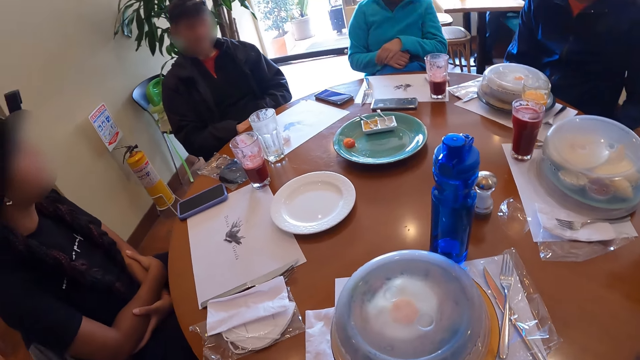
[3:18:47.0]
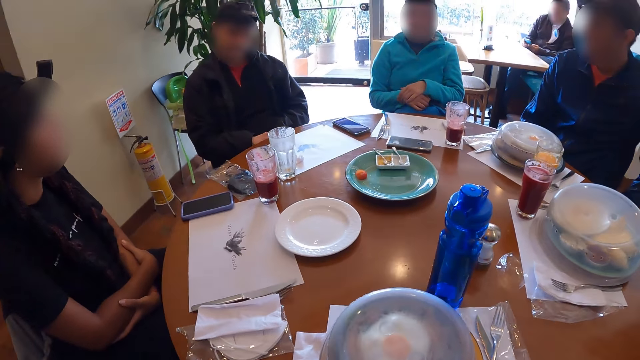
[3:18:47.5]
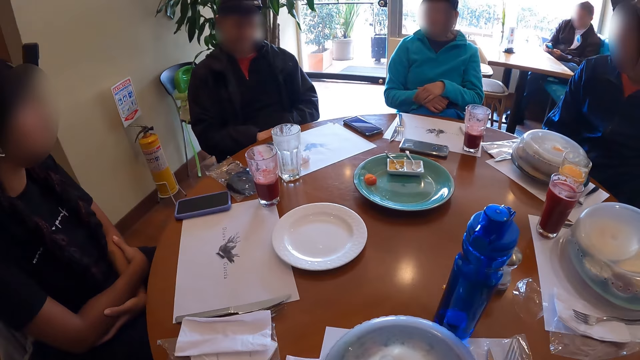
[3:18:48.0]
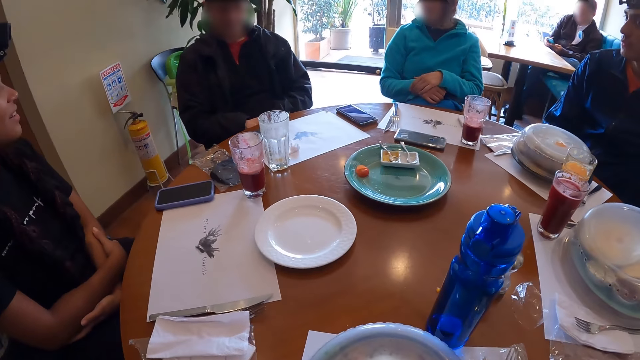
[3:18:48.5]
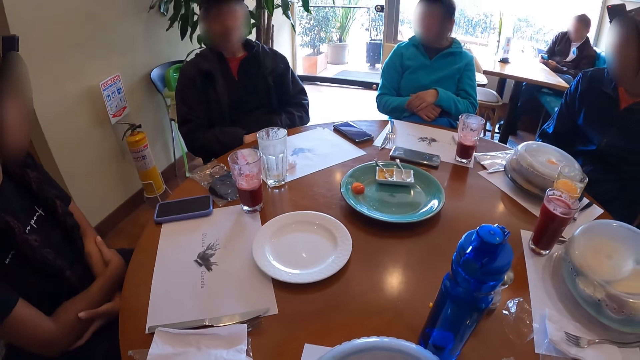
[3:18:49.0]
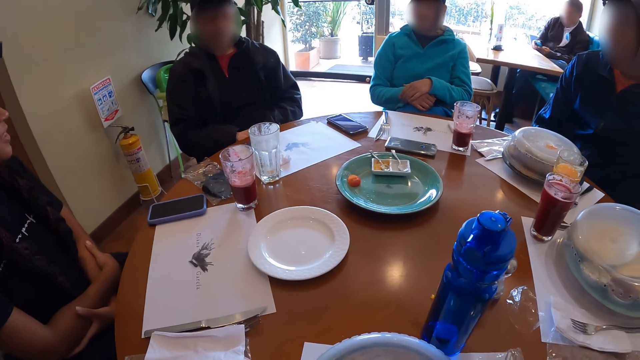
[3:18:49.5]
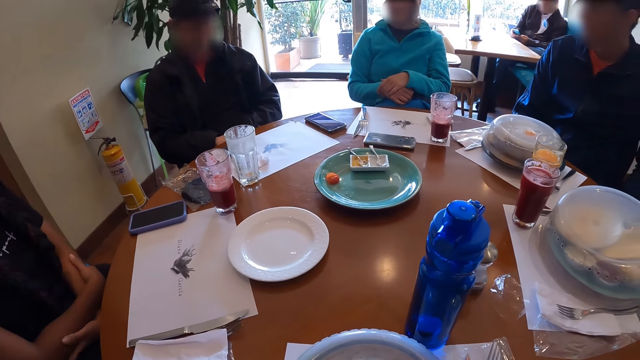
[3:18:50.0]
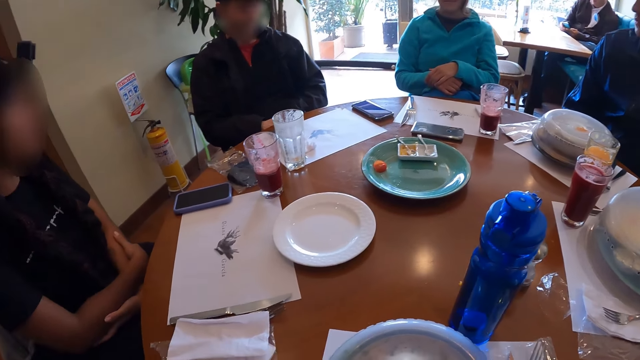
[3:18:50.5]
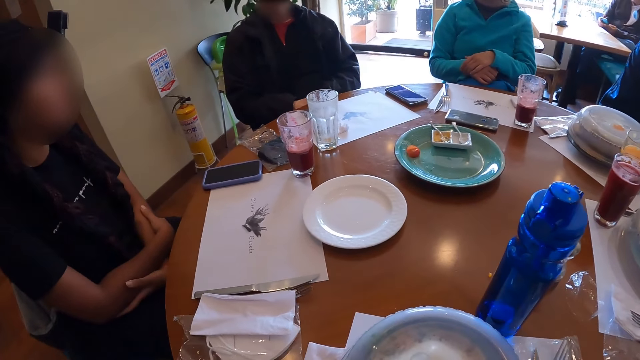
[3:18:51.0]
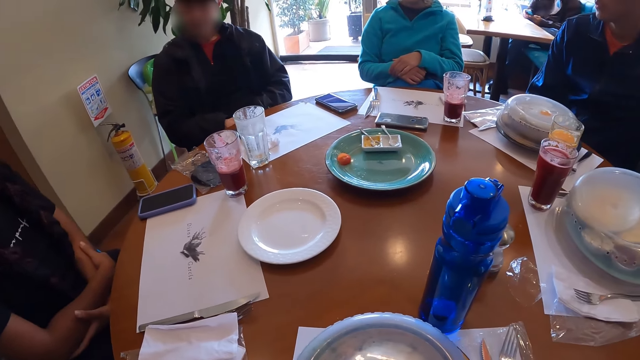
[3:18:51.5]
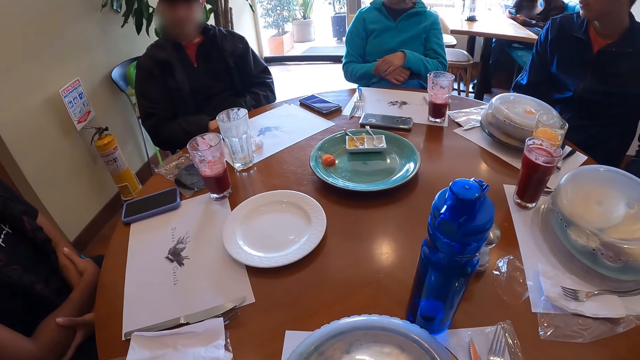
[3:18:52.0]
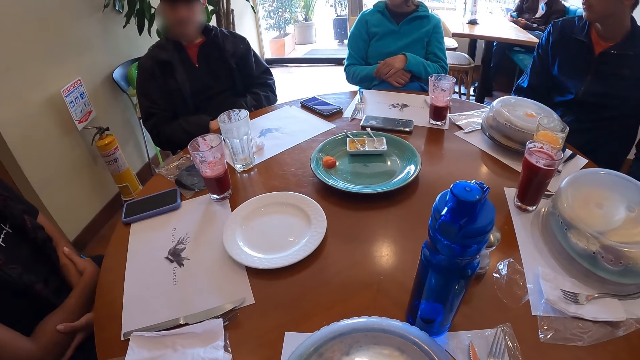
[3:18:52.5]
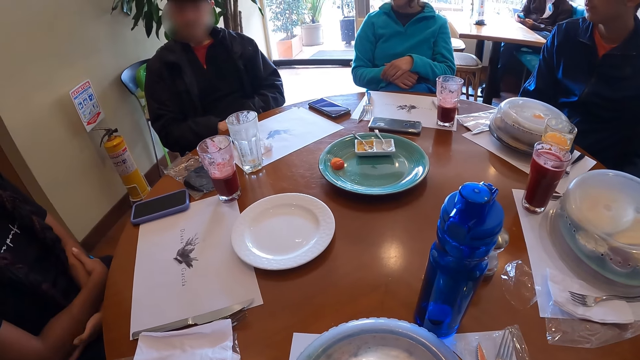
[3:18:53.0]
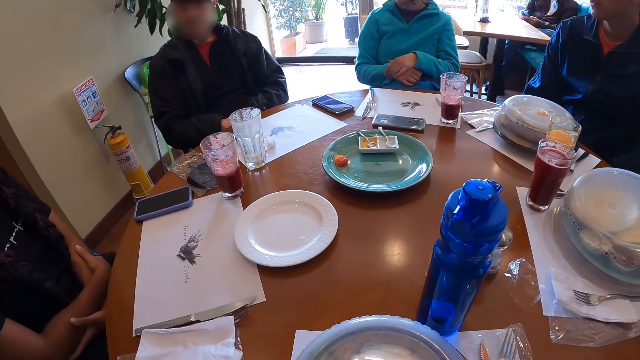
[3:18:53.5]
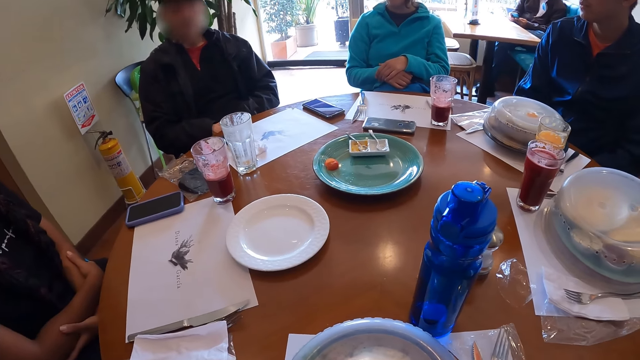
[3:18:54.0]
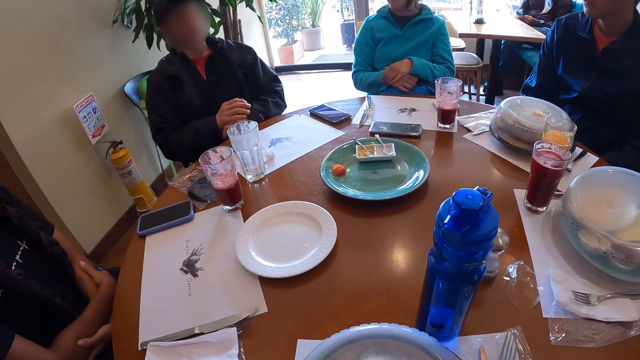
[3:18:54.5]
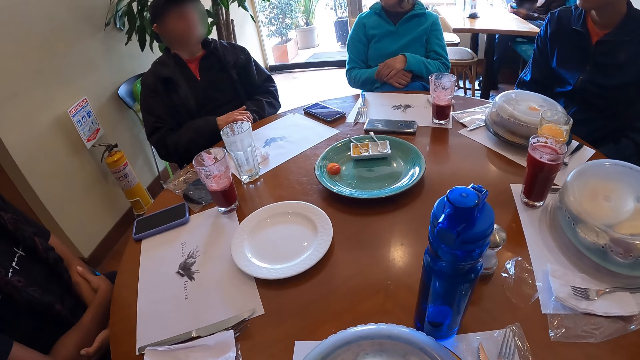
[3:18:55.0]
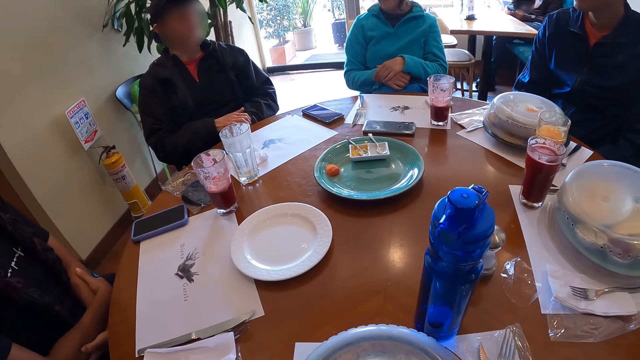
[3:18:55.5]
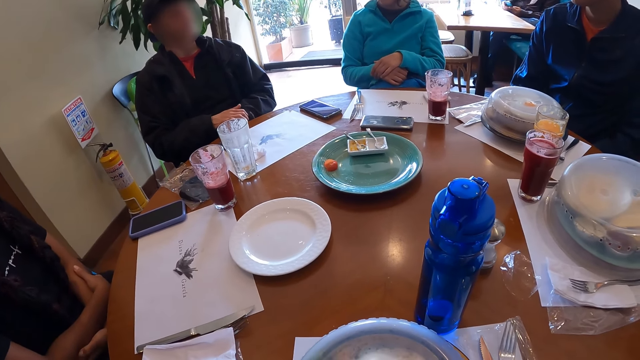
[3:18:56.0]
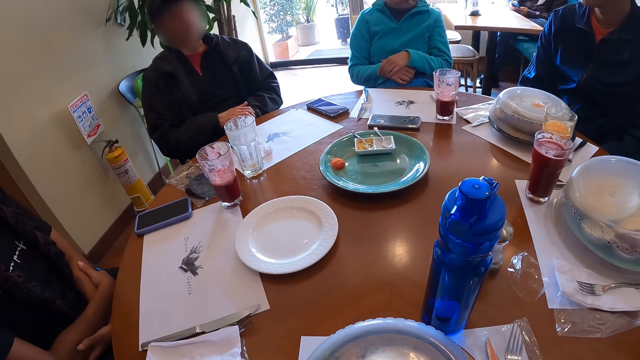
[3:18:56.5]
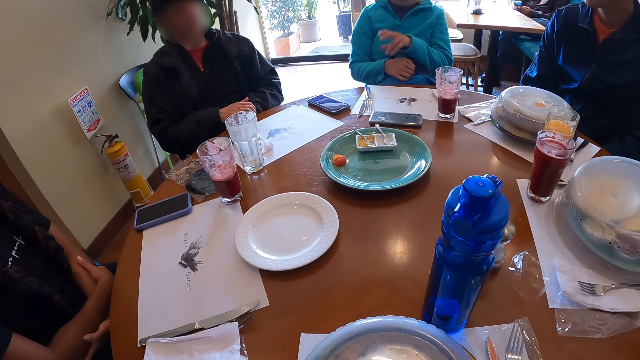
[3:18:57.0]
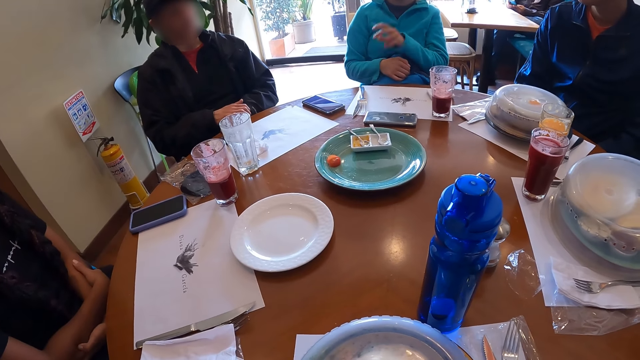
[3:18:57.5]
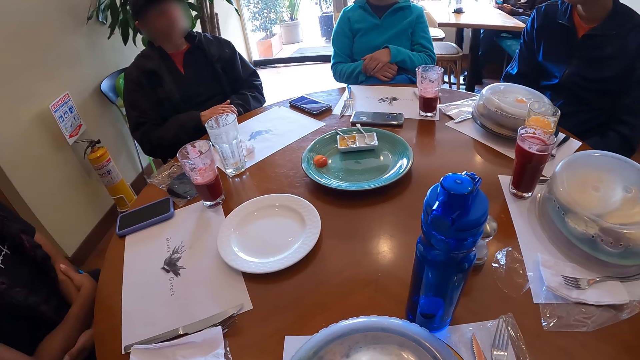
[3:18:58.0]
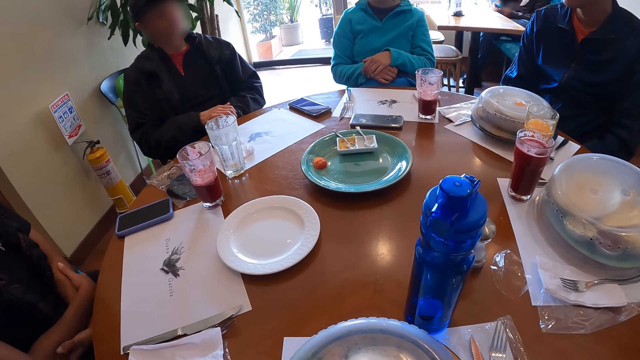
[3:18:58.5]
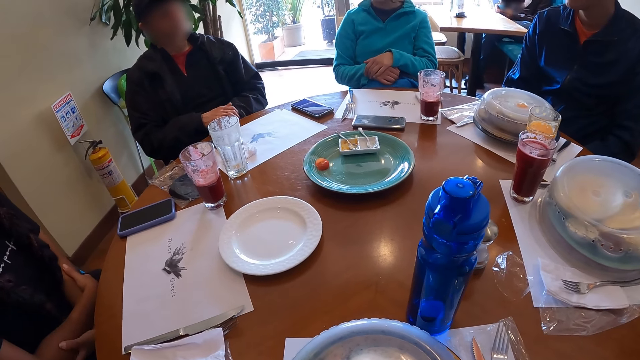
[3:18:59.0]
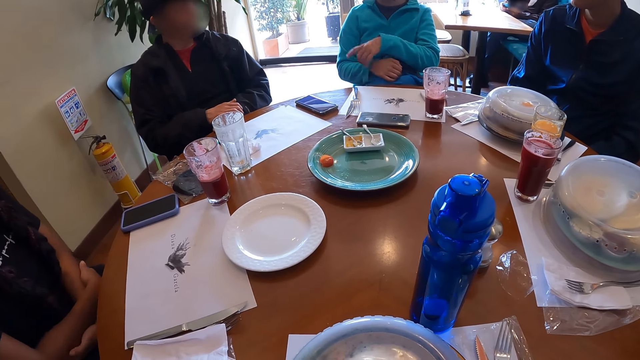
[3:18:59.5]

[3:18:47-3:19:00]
A man interacts with the group of people at the table. The man moves the hands. A lady moves the hand.

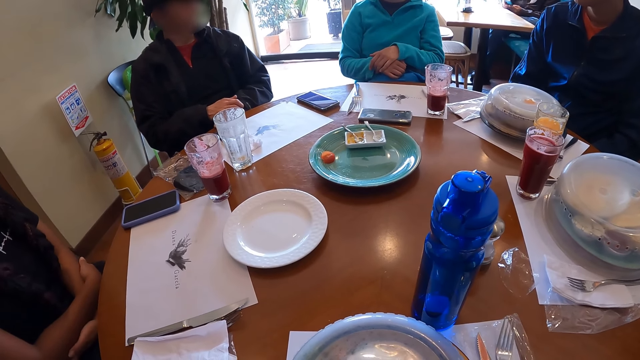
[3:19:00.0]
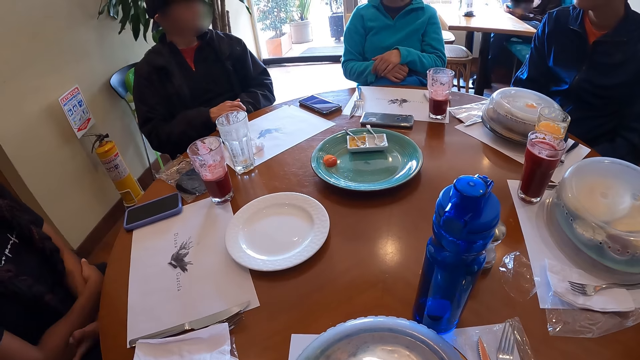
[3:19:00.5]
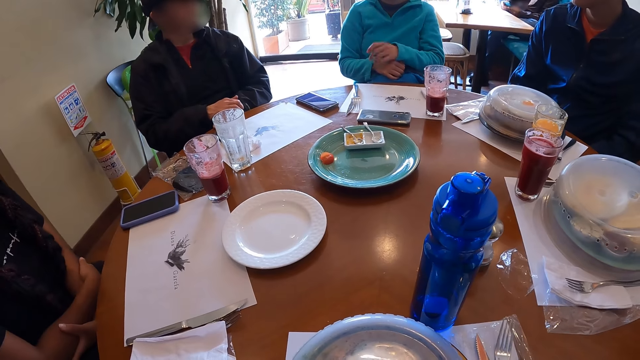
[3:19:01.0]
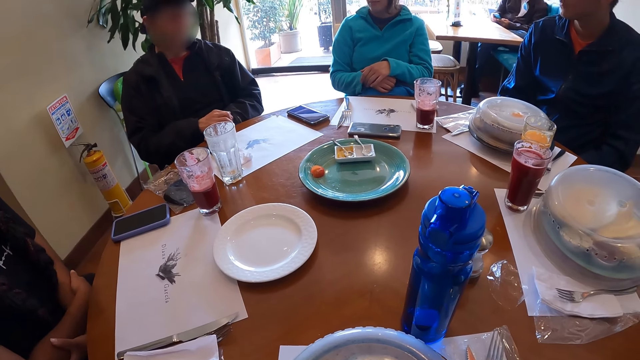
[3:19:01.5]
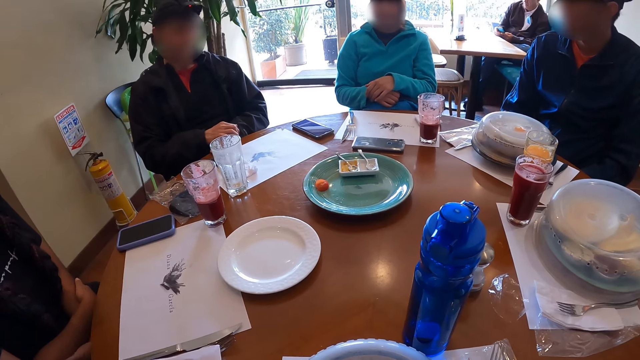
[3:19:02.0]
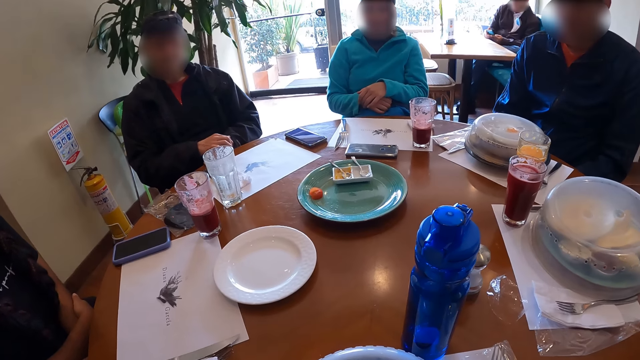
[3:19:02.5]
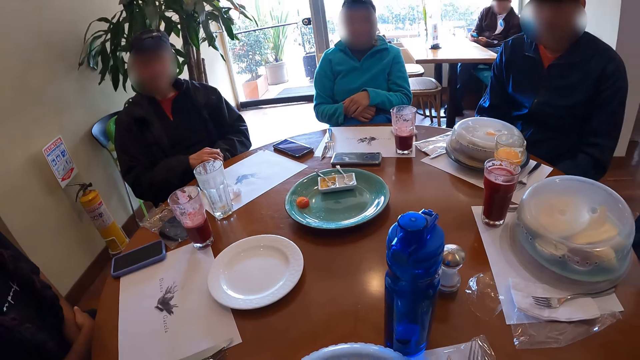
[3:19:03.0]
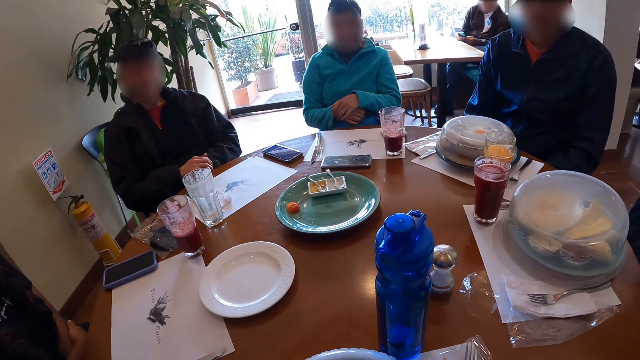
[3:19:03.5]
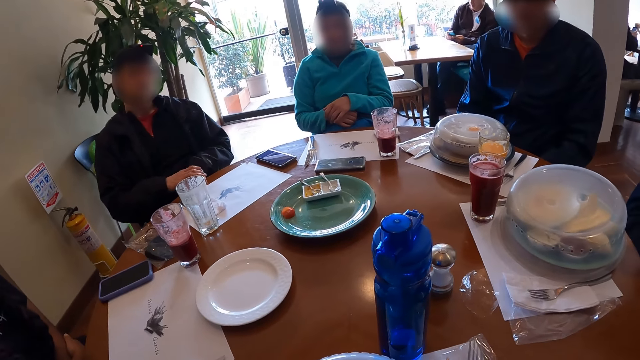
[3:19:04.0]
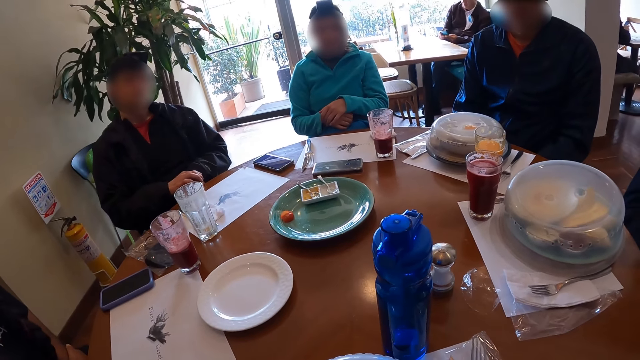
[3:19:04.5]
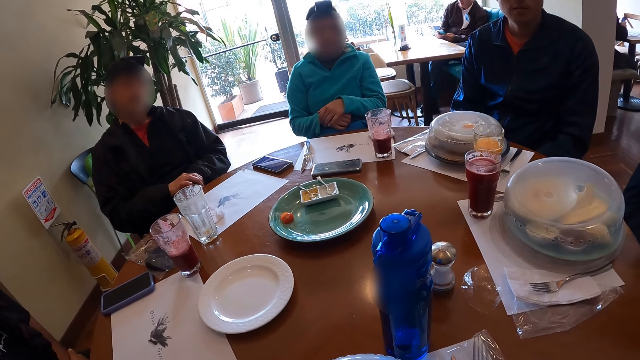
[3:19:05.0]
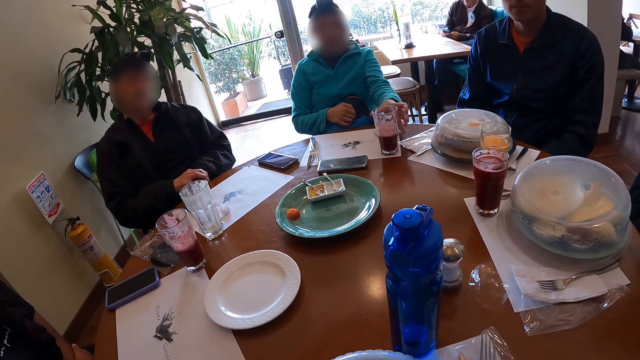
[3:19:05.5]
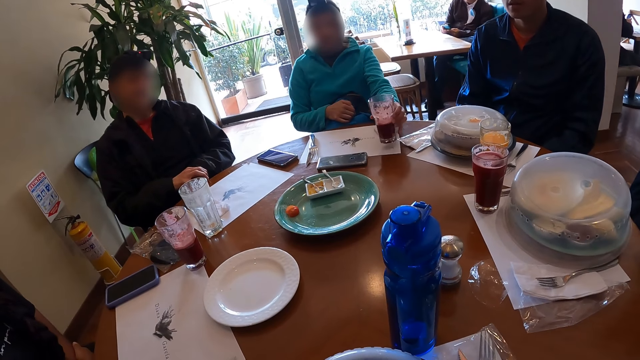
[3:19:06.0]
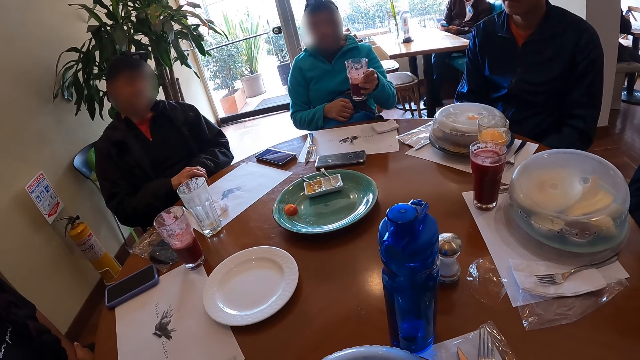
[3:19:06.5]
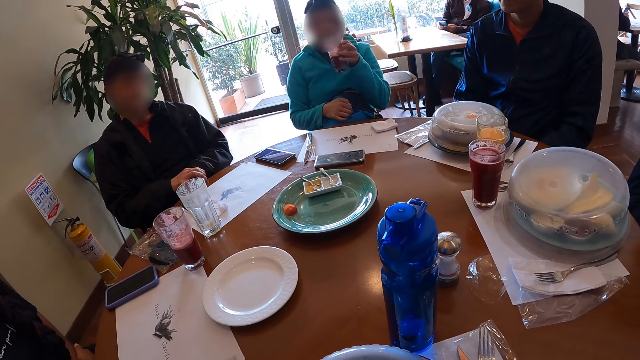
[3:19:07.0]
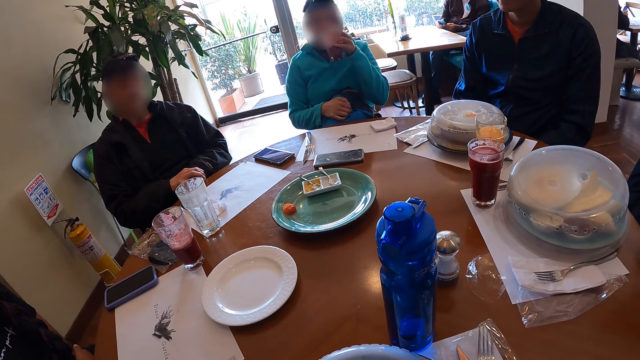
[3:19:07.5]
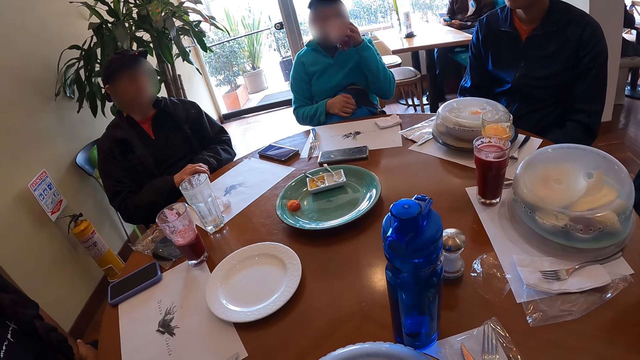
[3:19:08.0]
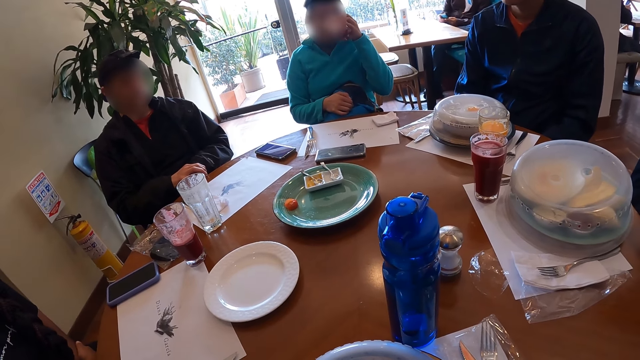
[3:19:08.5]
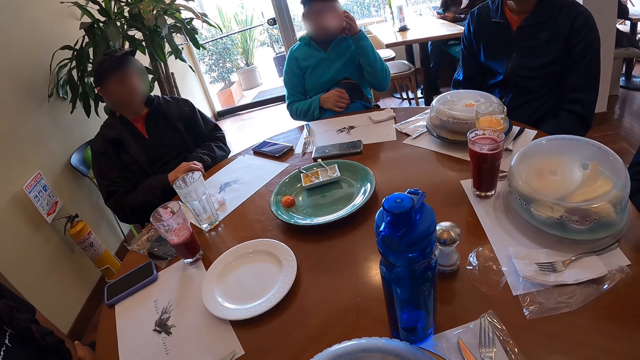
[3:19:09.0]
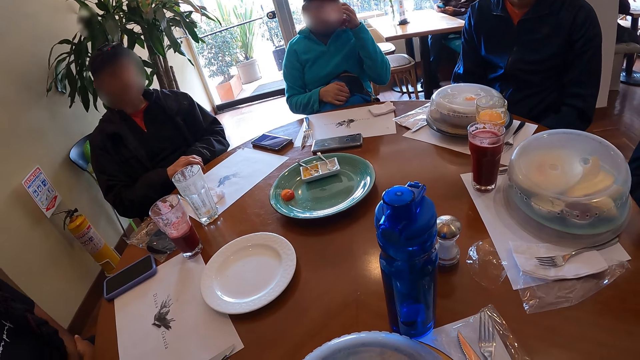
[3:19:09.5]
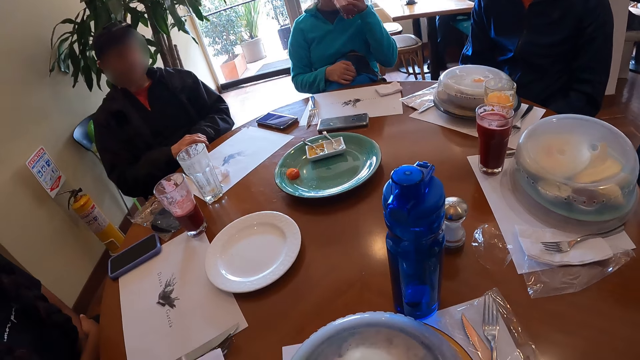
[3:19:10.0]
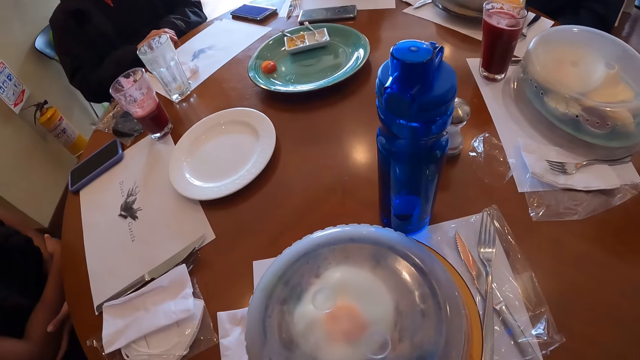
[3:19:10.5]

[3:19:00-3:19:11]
The camera wearer looks around. The woman picks up a glass of juice from the table with her left hand. The woman drinks from the glass of juice in her left hand.
